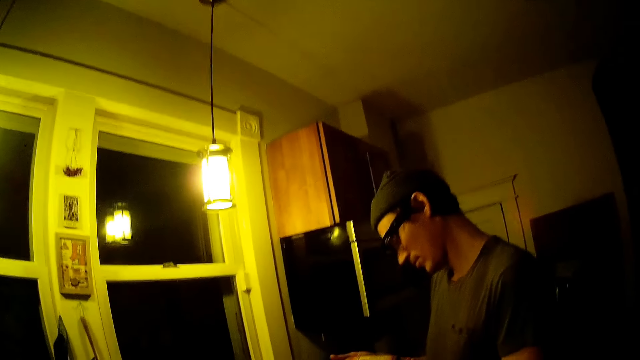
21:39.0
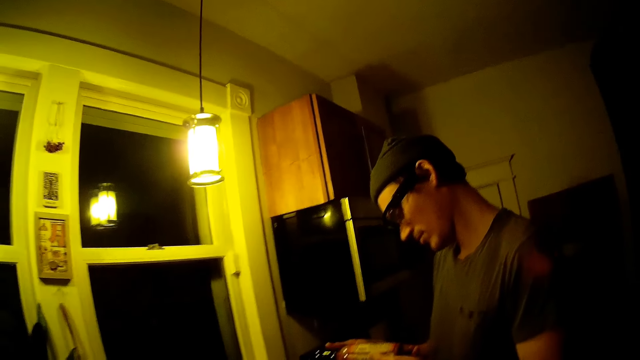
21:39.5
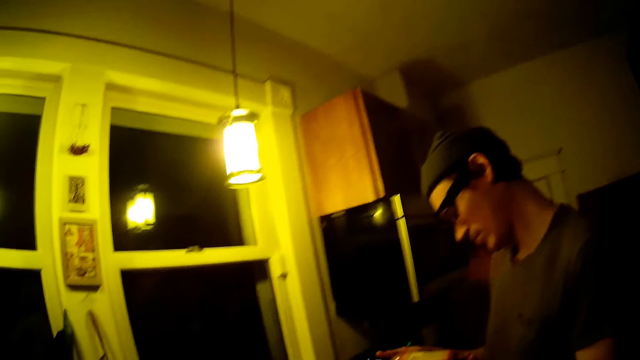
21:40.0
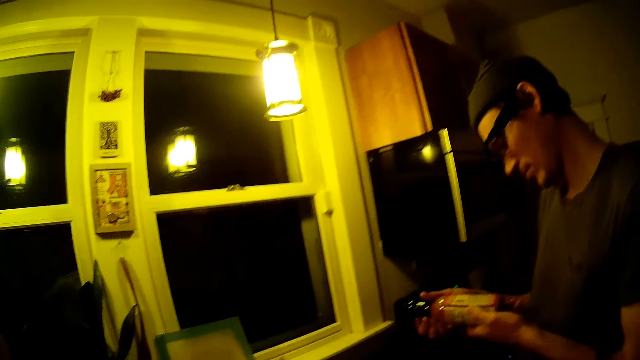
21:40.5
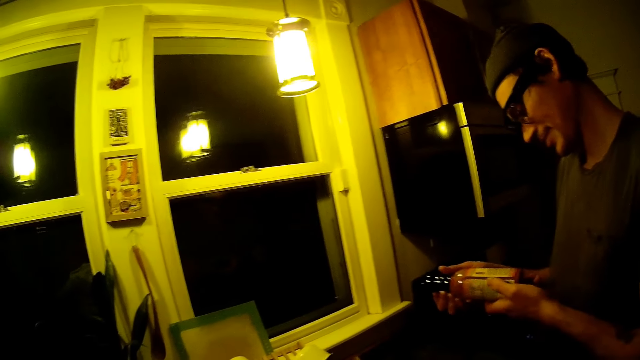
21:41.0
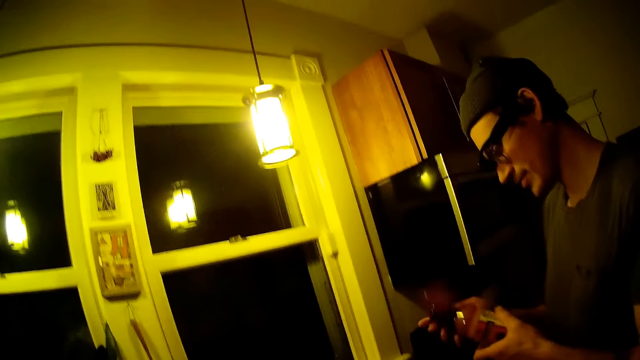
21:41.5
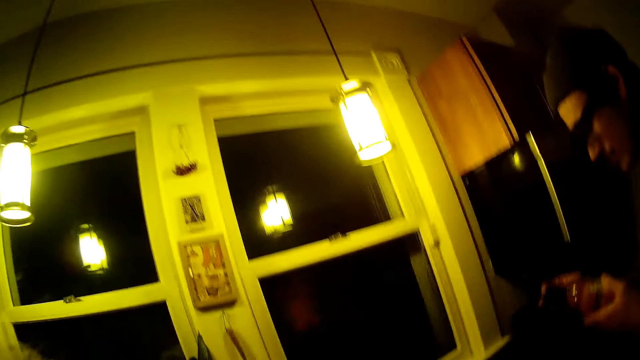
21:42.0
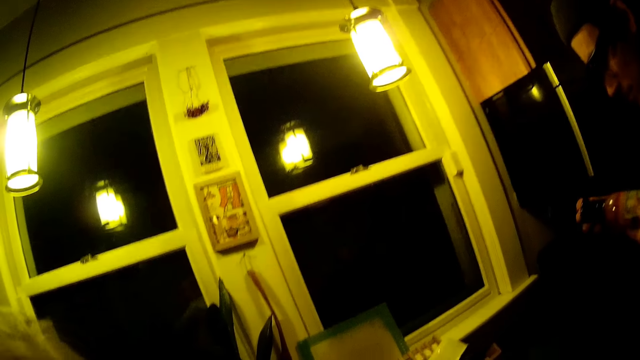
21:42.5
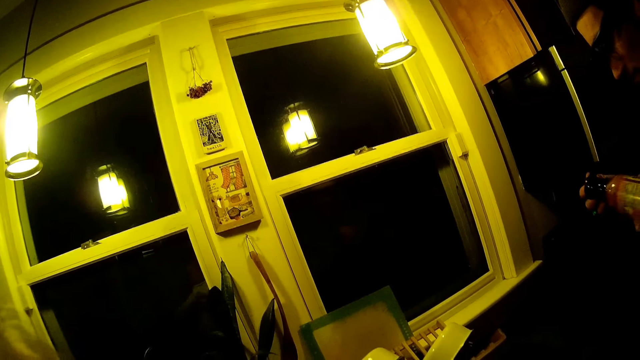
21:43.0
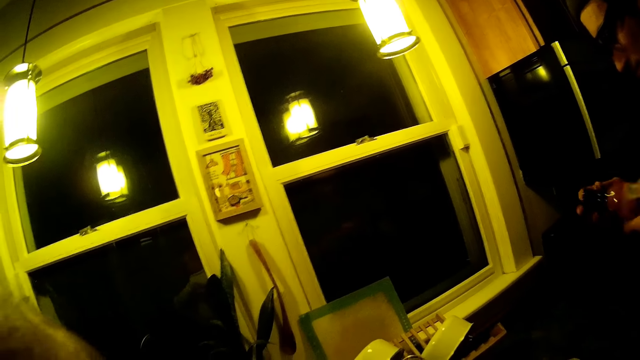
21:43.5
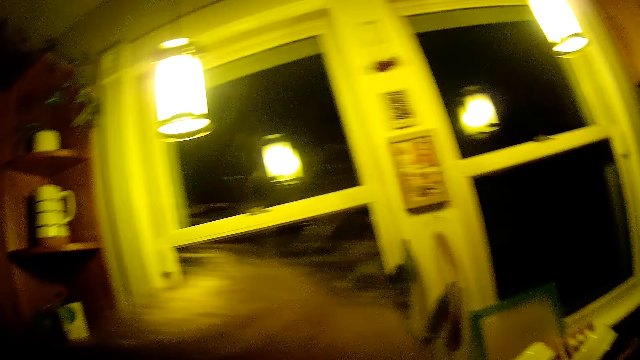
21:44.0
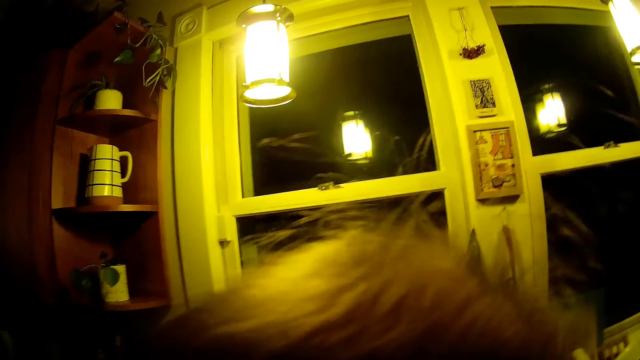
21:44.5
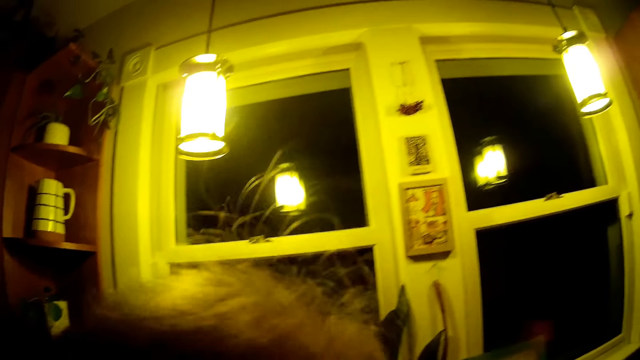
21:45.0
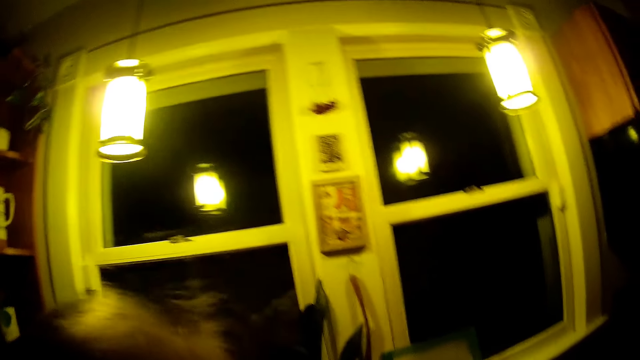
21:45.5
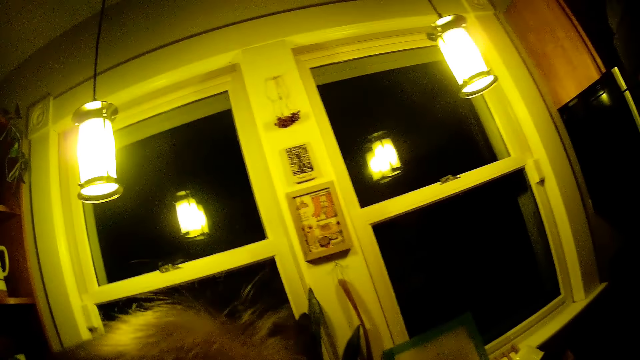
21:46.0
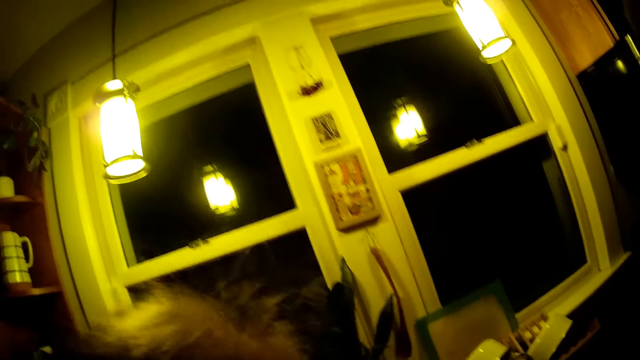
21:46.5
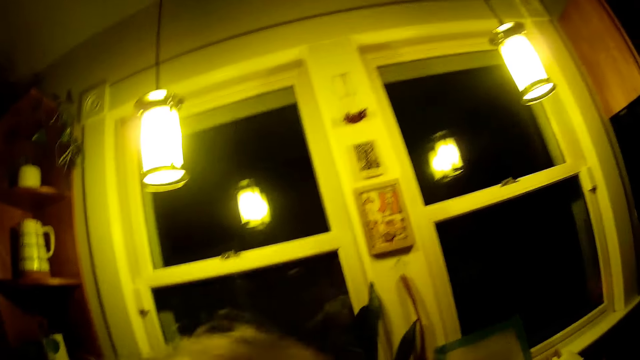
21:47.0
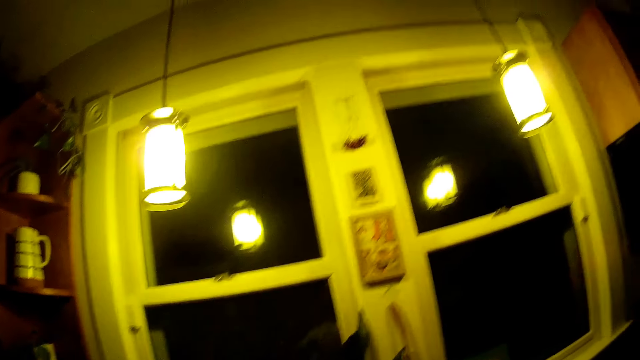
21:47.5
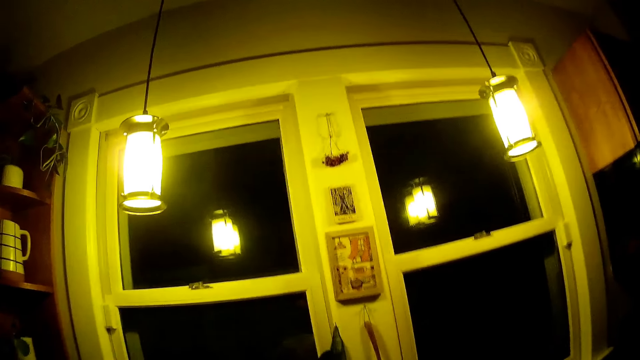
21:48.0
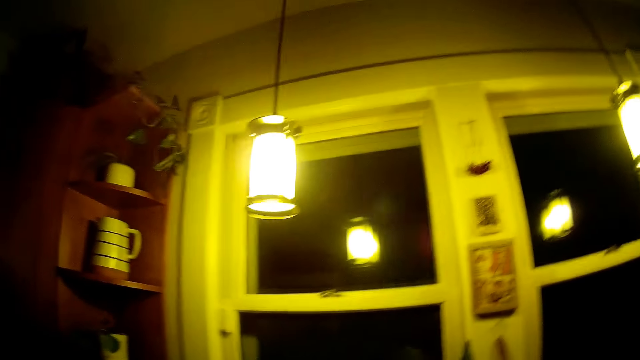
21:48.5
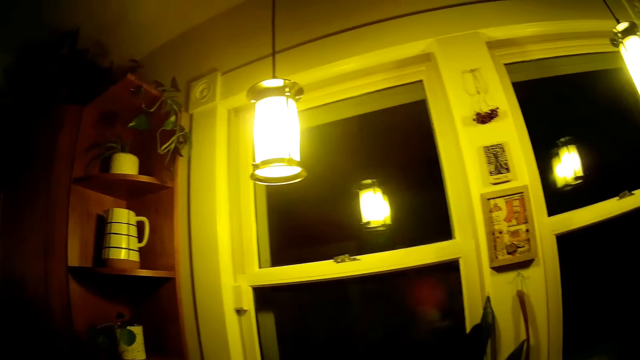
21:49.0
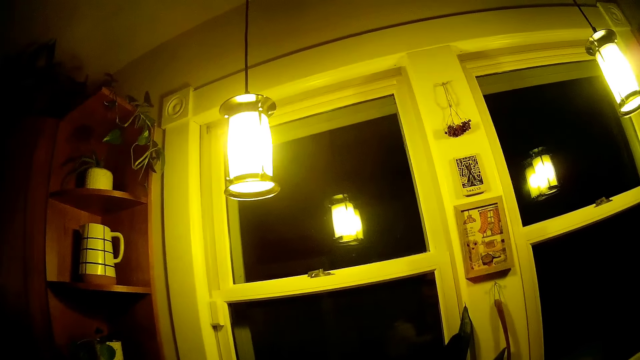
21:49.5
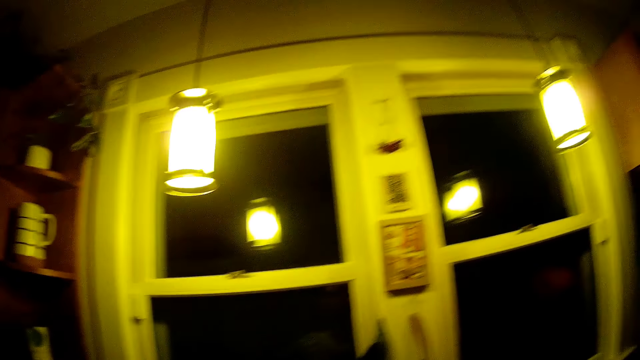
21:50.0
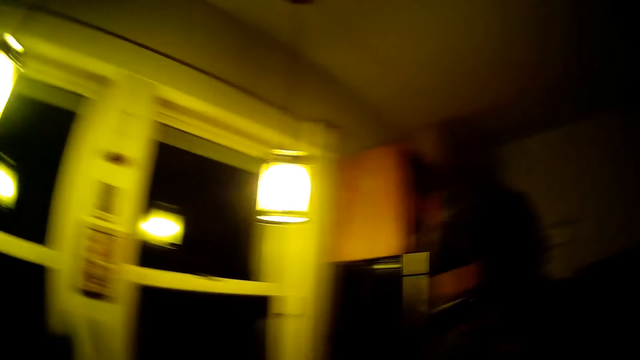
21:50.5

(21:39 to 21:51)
The man looks at a bottle in his hands. The camera wearer talks to the baby.

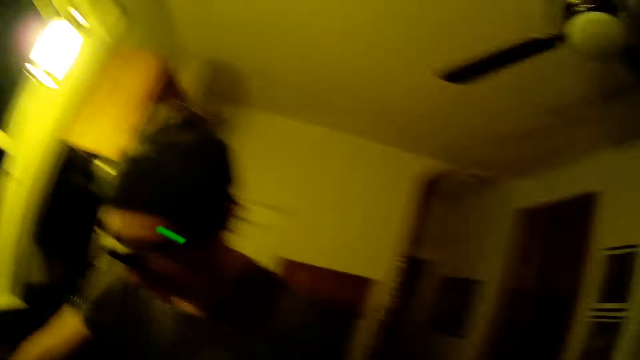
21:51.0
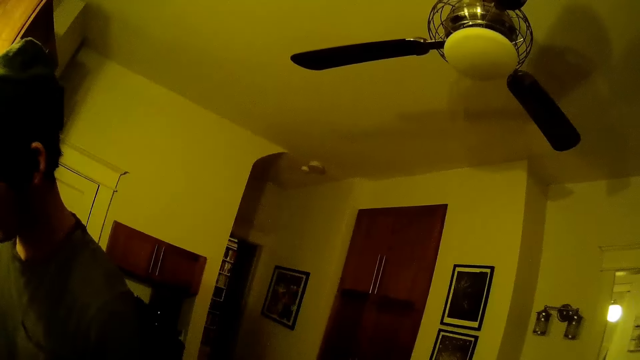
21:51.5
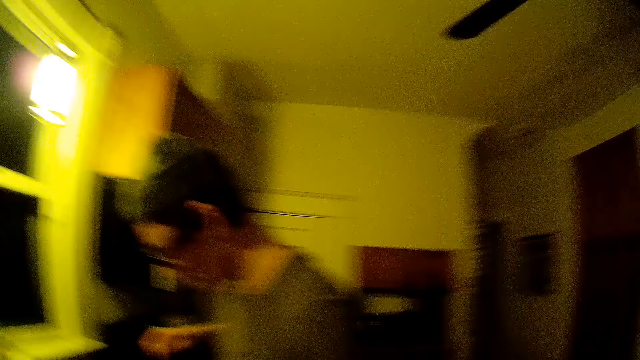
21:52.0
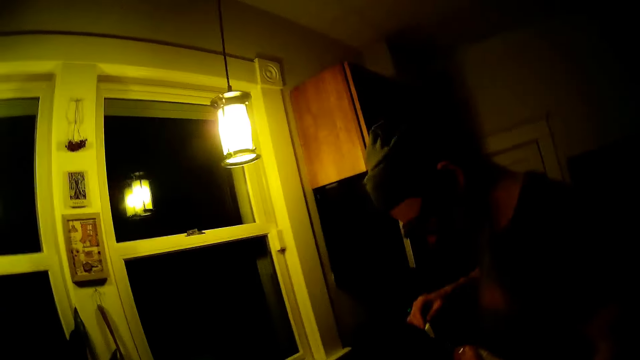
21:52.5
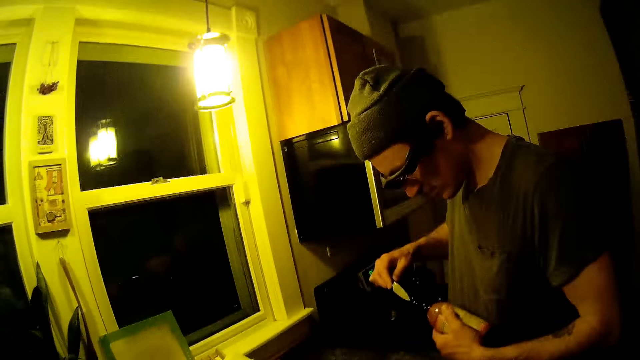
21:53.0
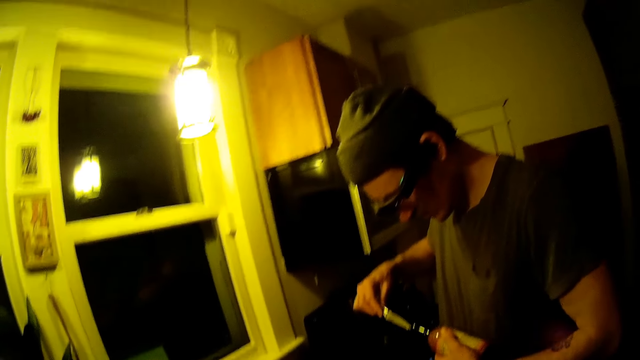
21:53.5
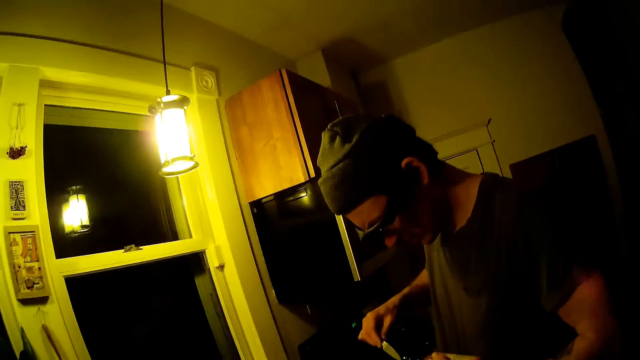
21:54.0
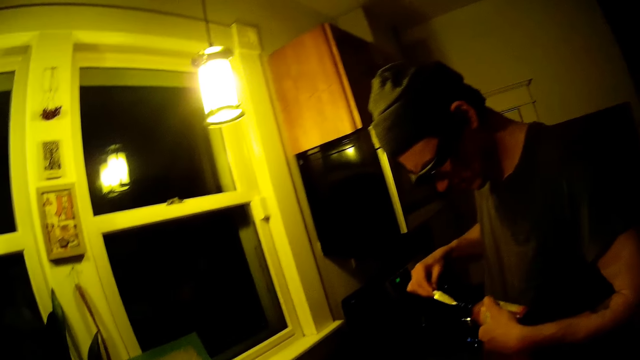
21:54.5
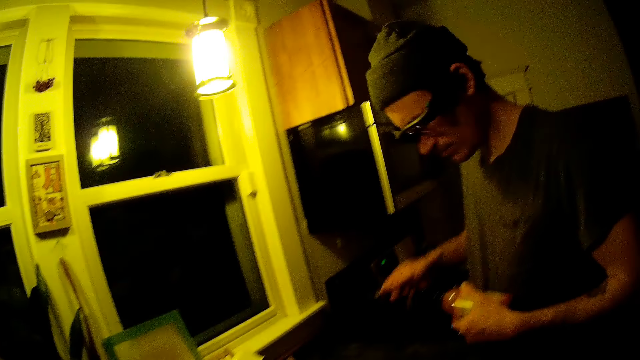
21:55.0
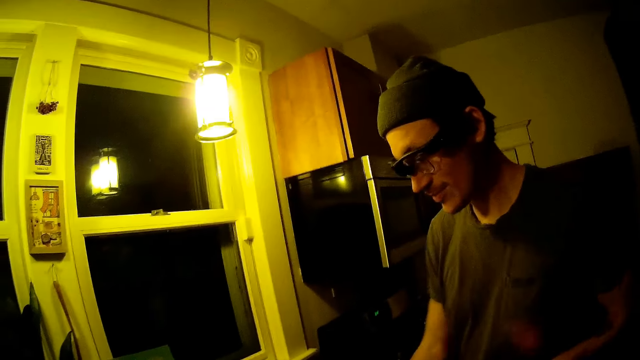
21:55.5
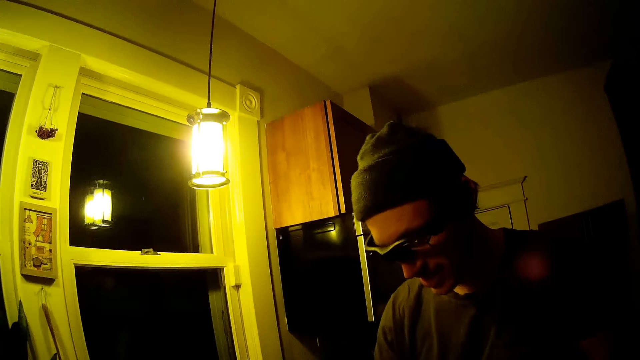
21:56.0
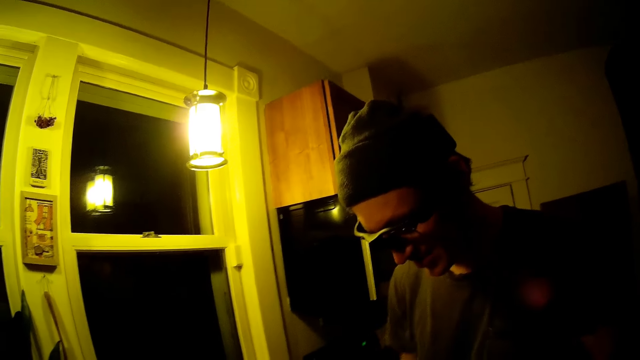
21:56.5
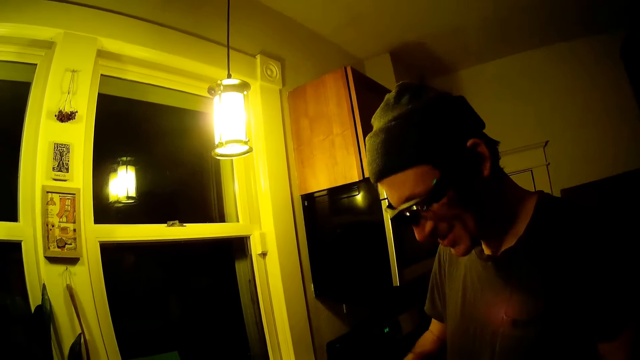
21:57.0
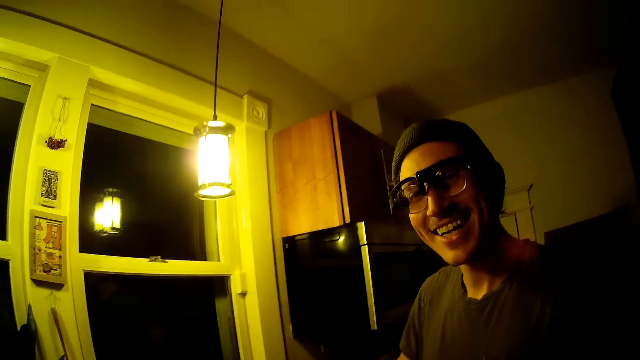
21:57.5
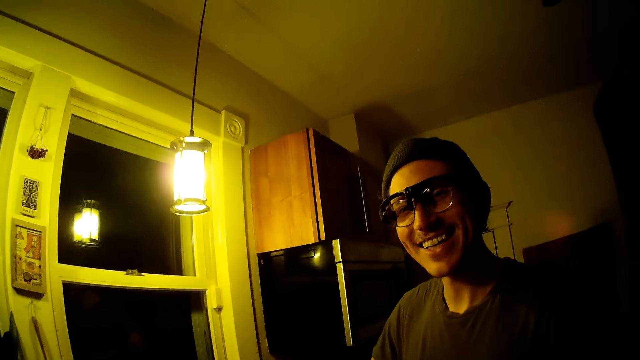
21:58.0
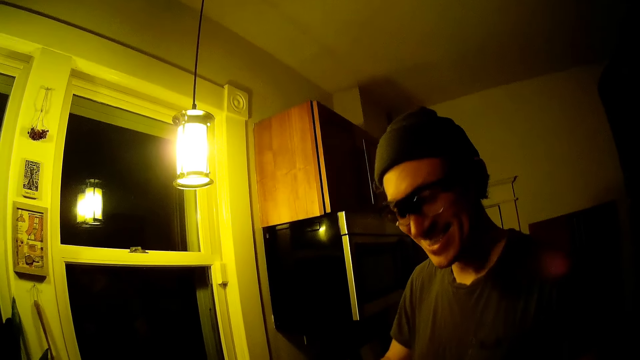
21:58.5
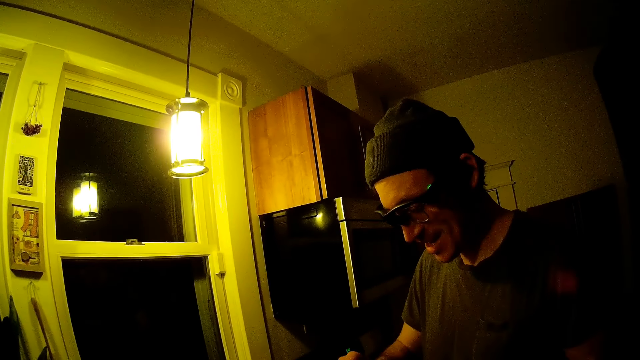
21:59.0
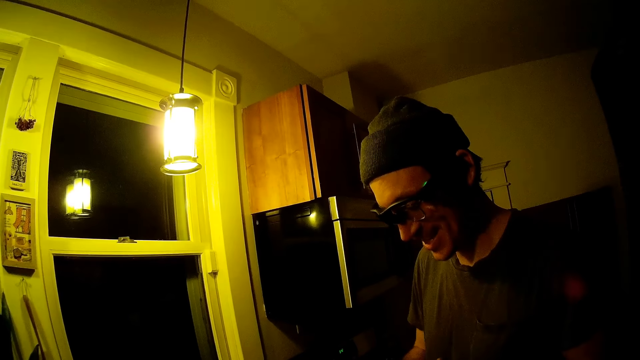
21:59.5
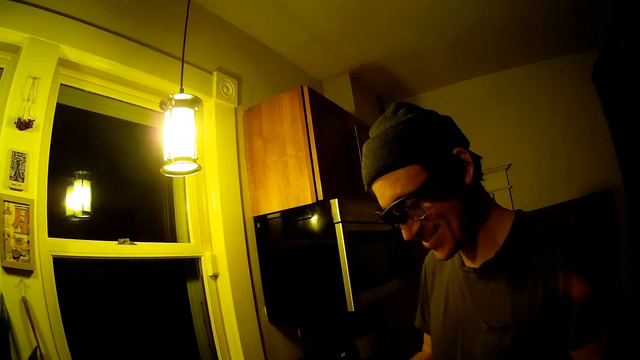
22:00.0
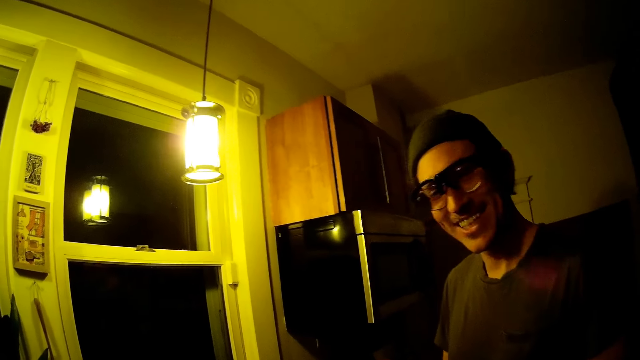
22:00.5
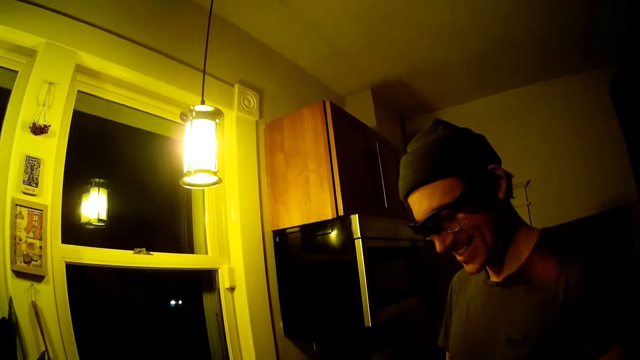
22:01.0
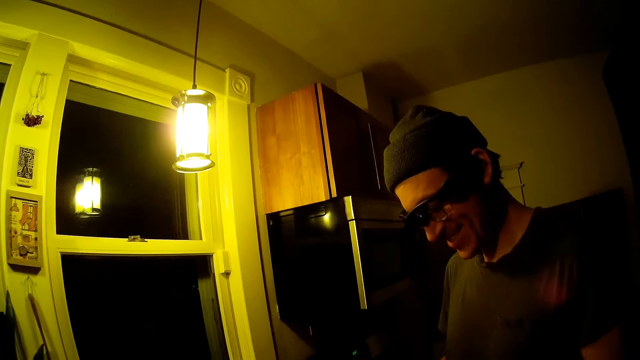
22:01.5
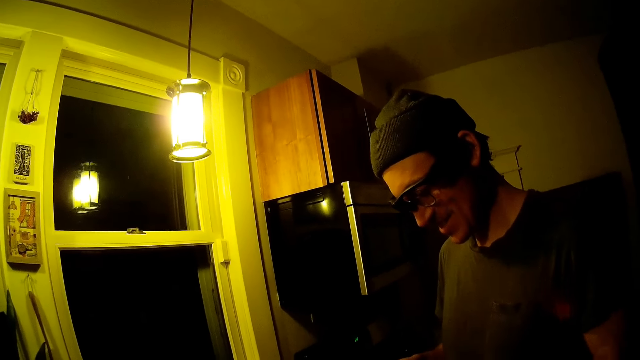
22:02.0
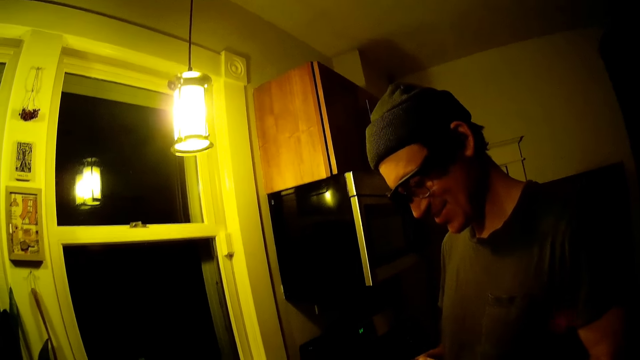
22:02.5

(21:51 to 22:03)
The man tears a seal off the bottle with a knife in his right hand. He opens the bottle with the knife. The camera wearer interacts with the man. The man puts down the knife and converses.
